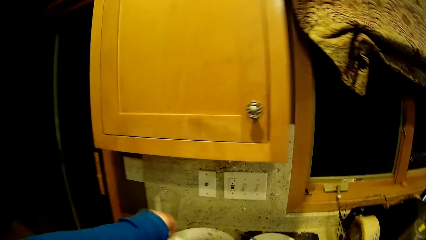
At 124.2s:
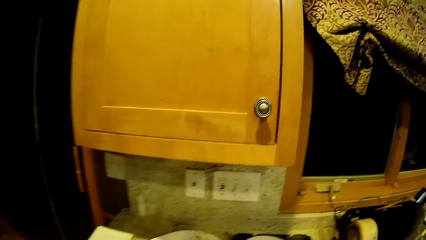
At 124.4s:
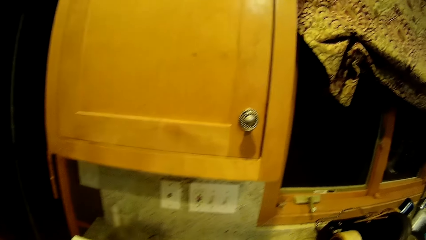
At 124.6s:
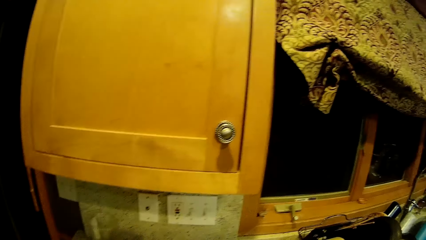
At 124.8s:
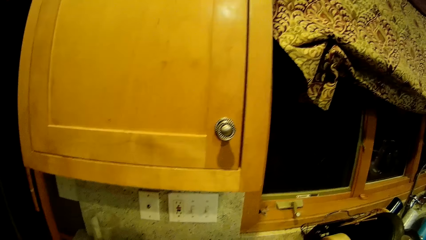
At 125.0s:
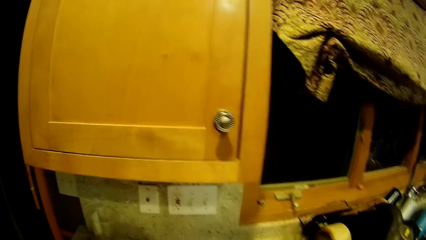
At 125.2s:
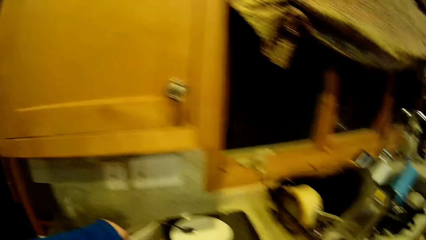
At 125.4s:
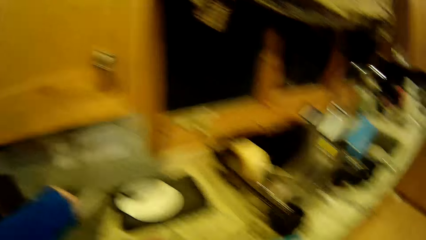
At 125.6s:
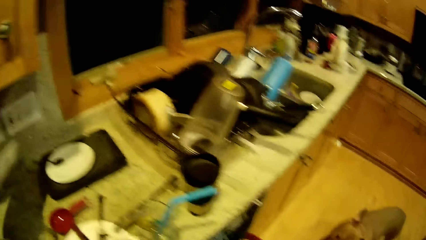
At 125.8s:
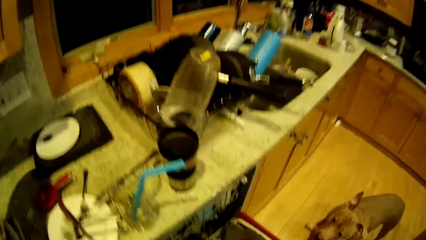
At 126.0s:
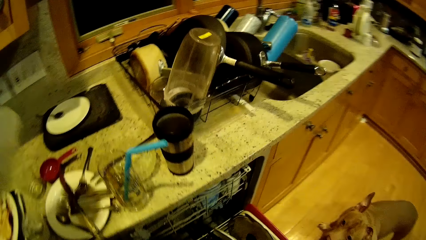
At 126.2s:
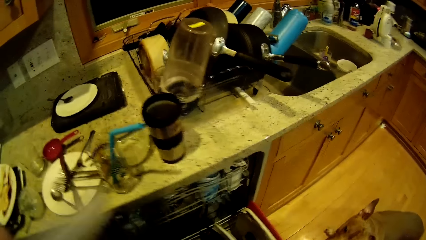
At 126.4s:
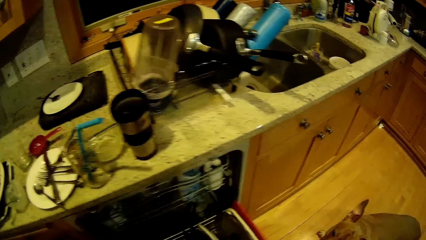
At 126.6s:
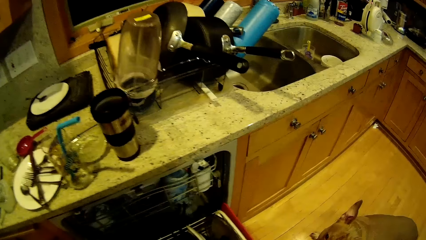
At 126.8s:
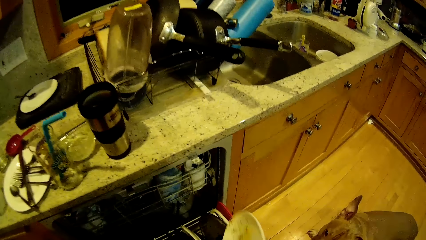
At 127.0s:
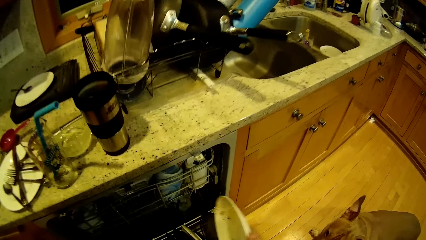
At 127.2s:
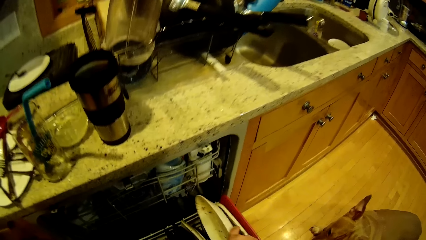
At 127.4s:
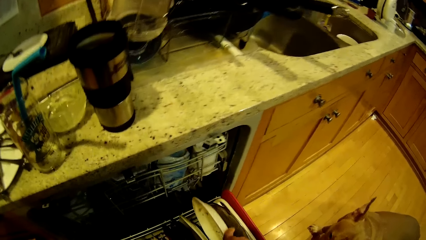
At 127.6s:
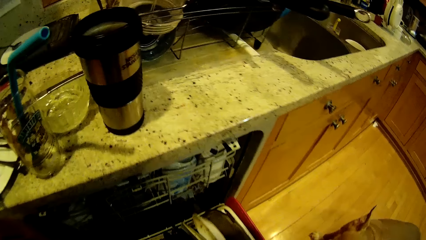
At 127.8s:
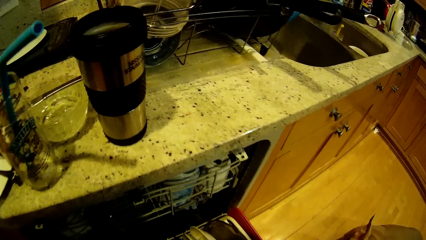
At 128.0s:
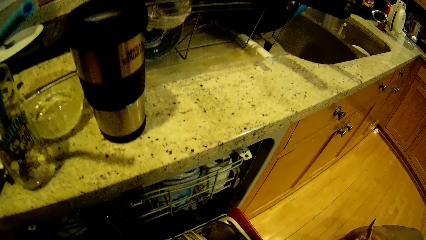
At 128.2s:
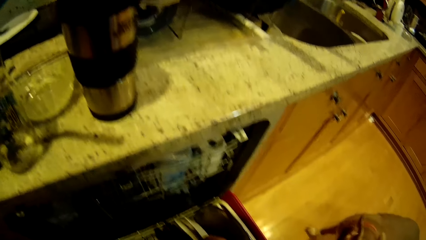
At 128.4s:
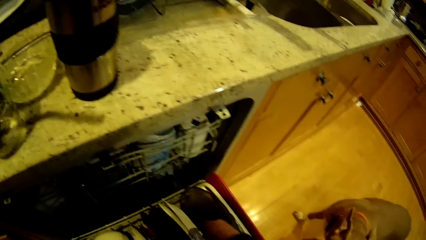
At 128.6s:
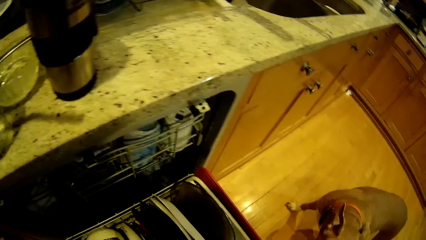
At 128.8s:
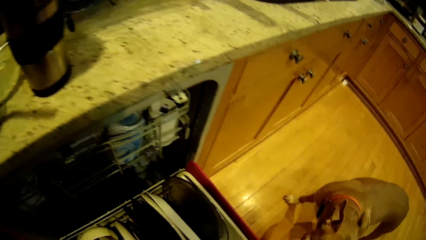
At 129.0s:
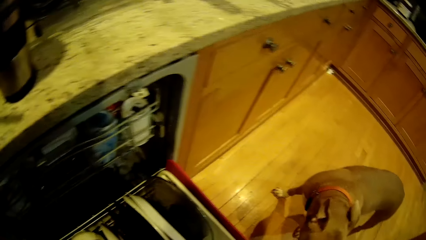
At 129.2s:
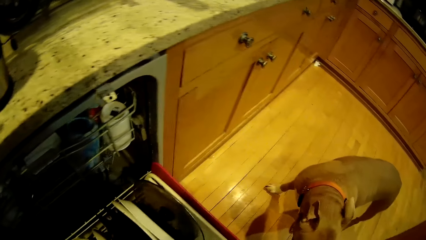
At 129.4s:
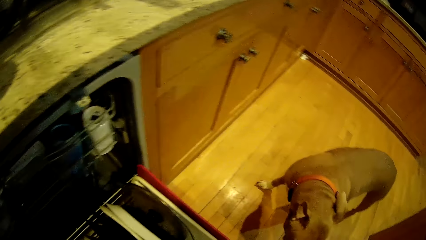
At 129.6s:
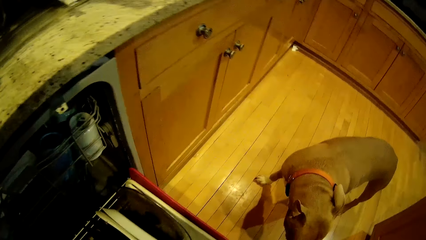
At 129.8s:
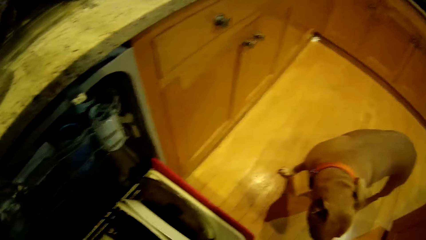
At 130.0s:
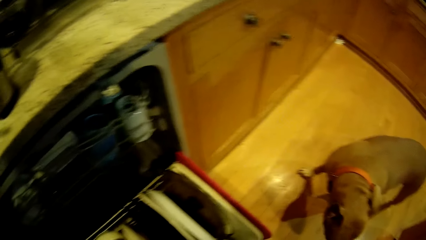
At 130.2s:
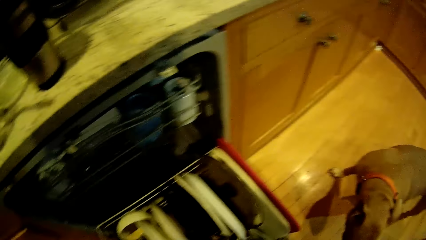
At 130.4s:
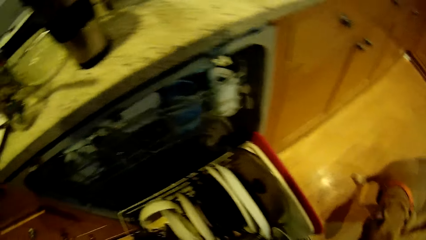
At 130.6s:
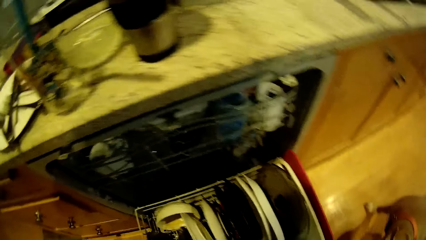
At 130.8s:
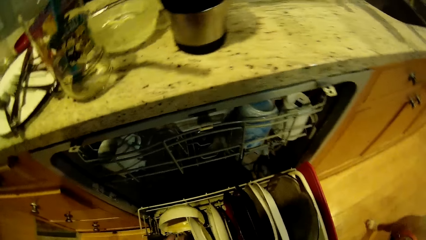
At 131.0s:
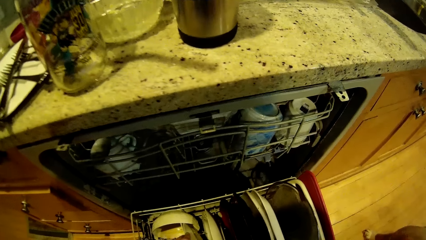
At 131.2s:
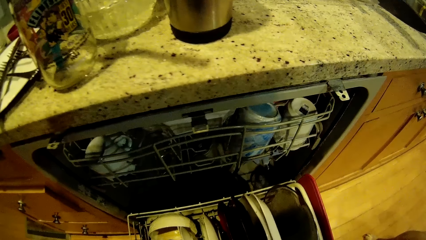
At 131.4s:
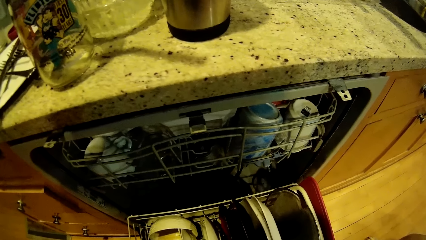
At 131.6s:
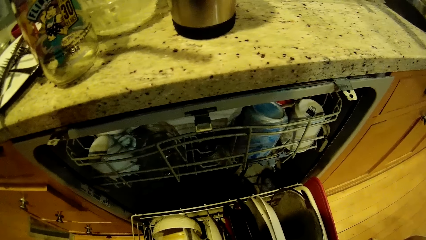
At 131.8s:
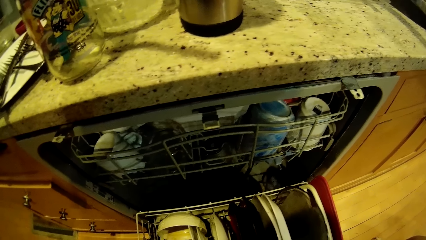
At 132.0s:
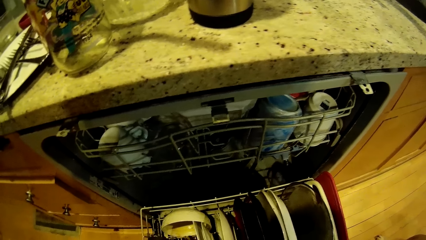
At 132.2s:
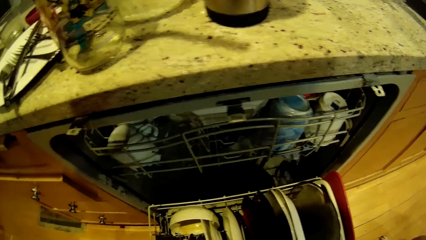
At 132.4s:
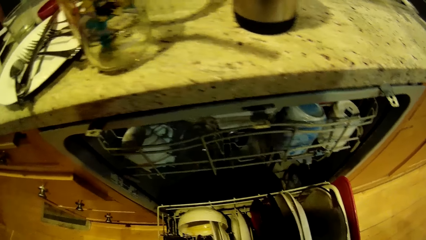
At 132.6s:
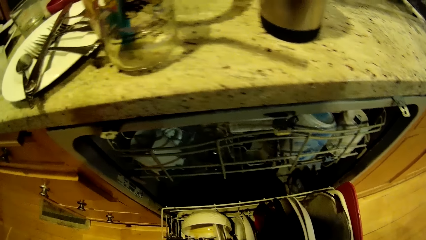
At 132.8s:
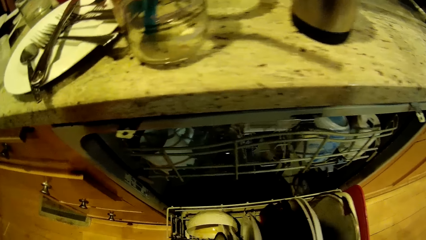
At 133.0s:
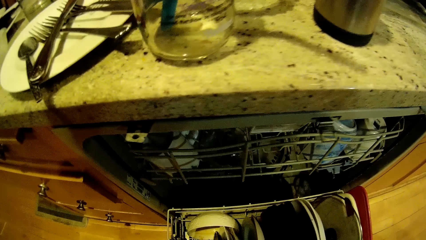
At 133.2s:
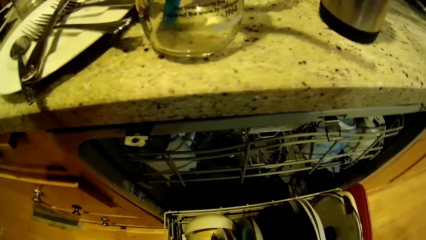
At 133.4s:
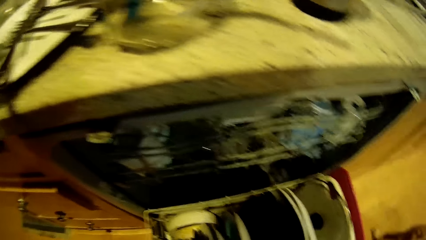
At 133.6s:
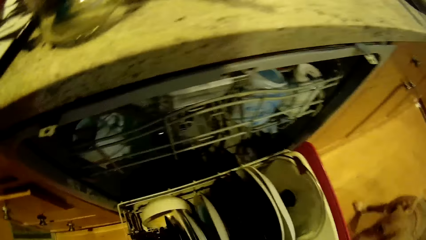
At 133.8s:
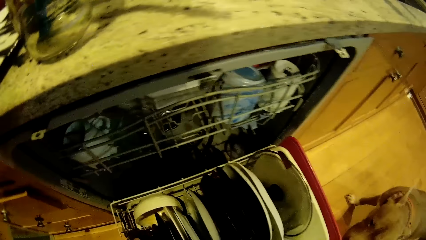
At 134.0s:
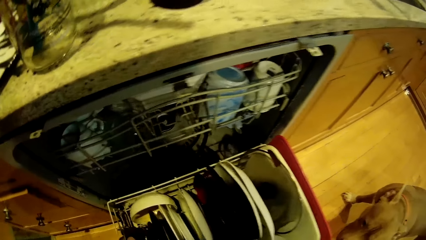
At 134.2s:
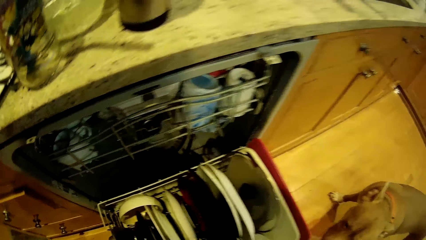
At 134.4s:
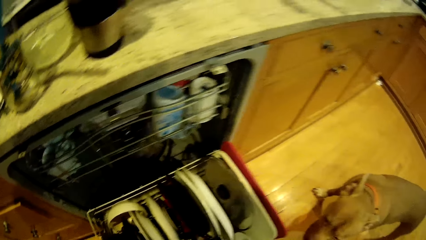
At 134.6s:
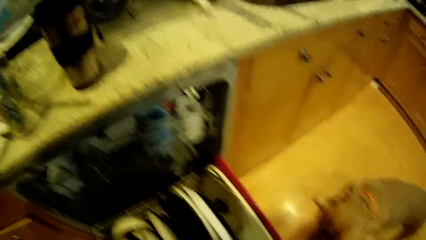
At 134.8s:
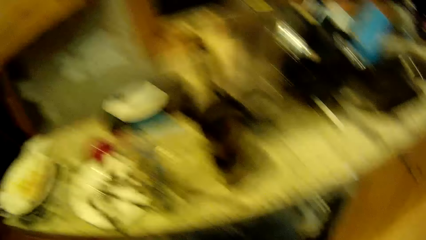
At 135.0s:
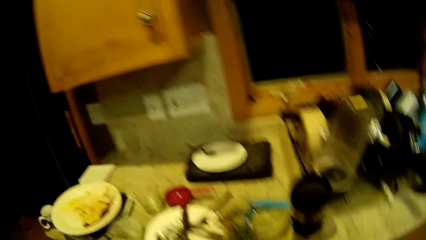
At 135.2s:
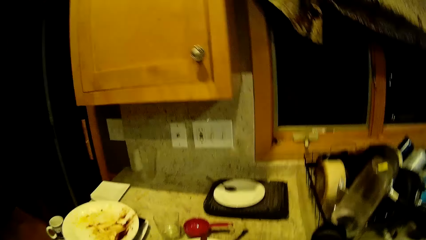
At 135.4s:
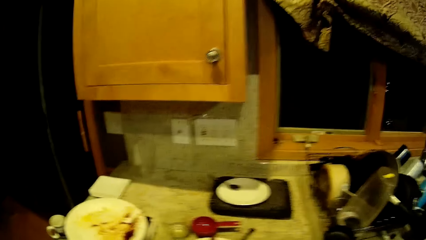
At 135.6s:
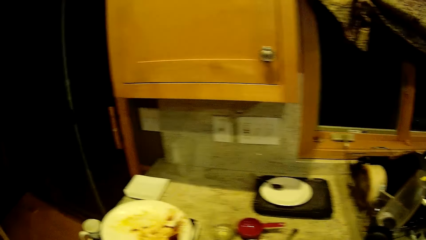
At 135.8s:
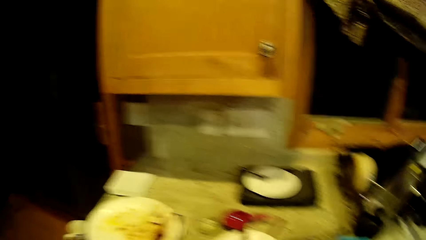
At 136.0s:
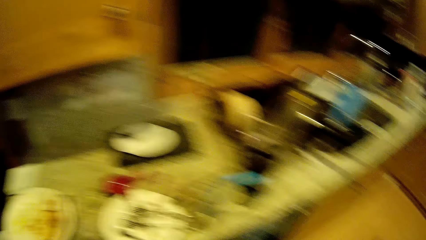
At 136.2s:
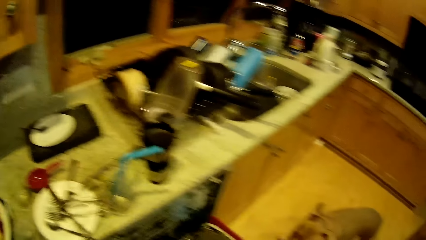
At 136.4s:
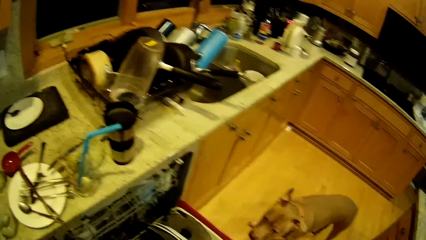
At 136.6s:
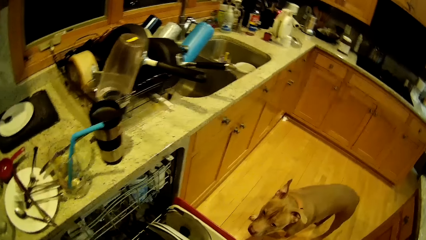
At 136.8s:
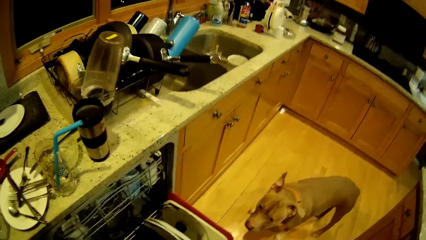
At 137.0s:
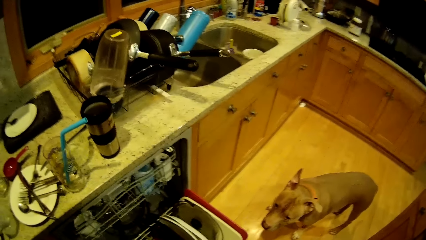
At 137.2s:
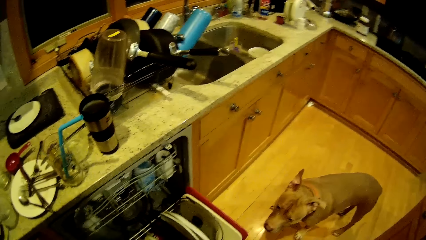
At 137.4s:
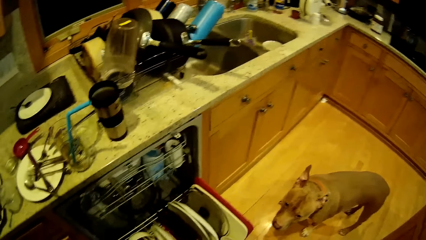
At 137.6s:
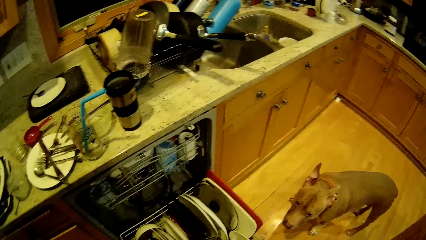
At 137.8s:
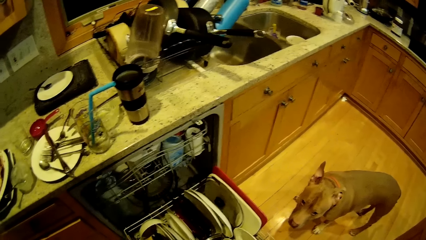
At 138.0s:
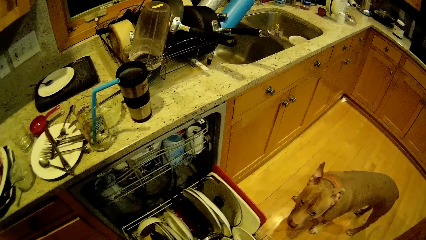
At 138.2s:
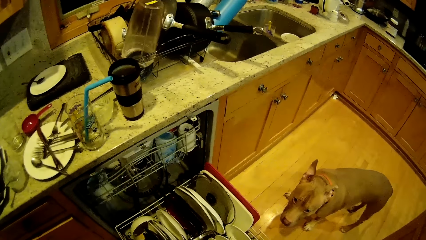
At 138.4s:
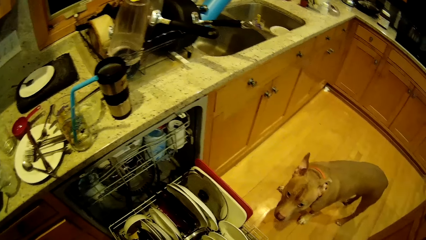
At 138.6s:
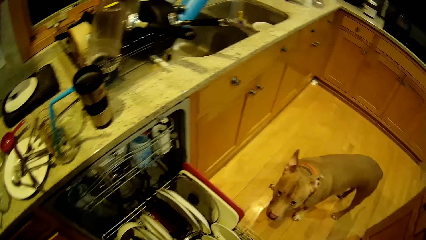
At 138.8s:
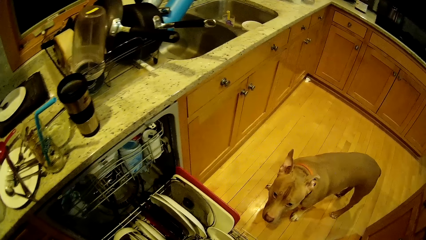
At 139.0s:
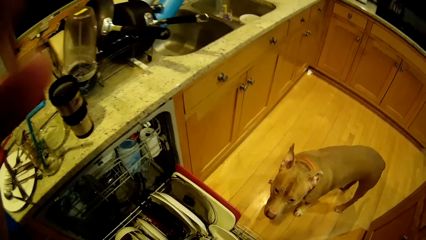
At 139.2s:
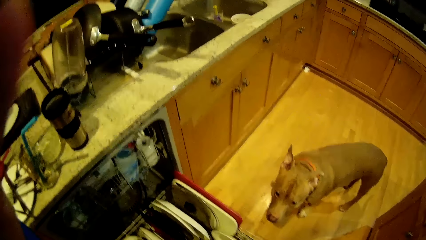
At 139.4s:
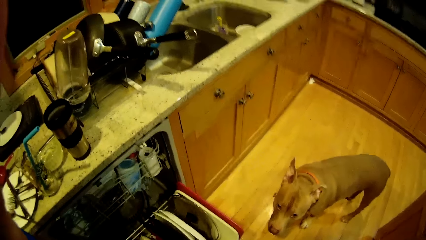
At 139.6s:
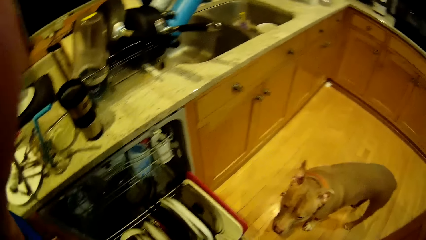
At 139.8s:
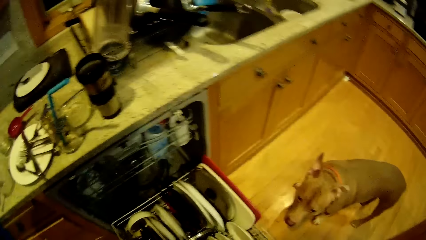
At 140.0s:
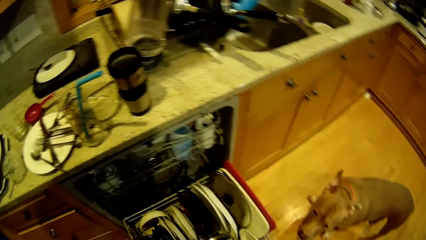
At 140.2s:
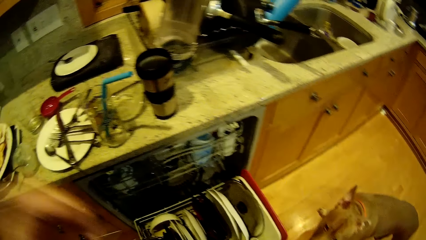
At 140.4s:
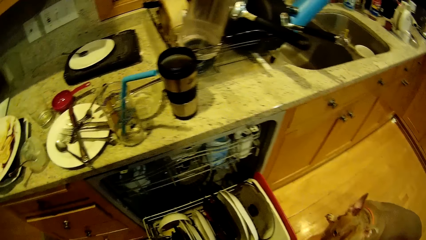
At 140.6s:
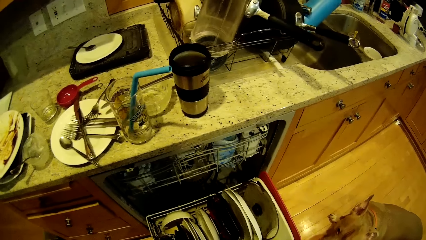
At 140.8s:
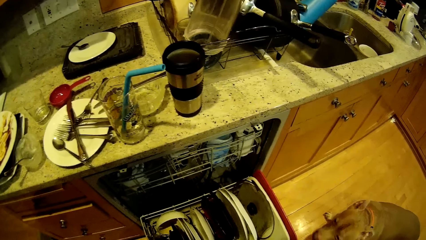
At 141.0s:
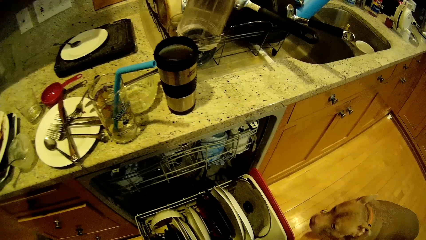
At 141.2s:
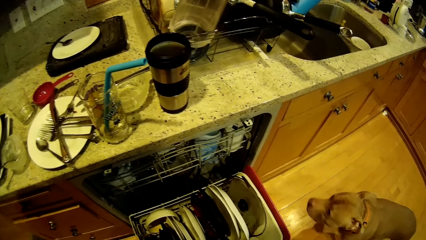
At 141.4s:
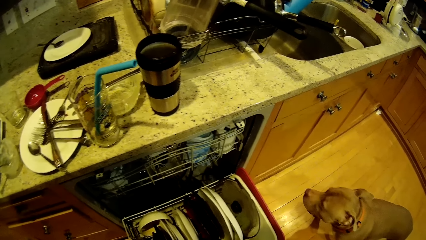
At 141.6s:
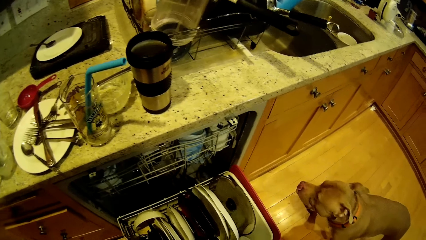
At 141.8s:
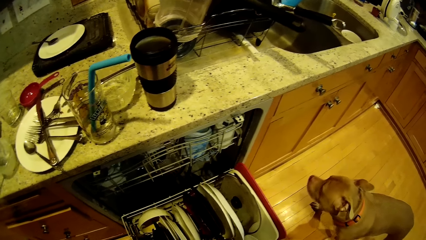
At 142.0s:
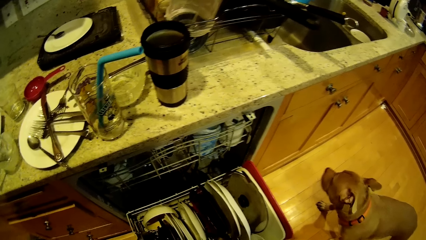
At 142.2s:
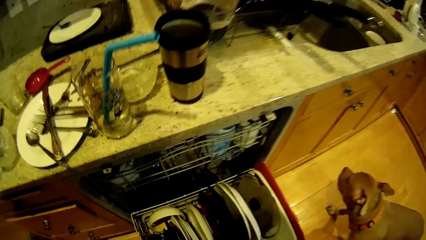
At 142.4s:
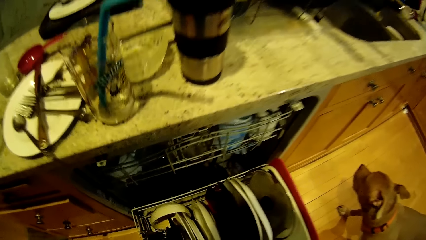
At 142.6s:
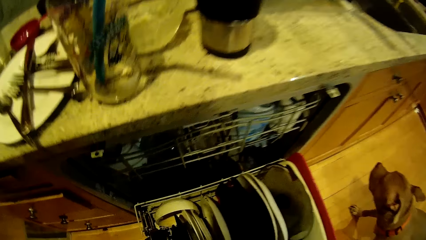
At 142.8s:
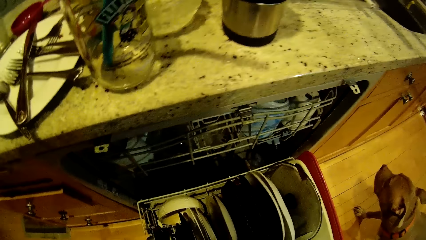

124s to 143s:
The camera wearer takes a plate from the cabinet with his left hand. He puts the plate in the dishwasher.
